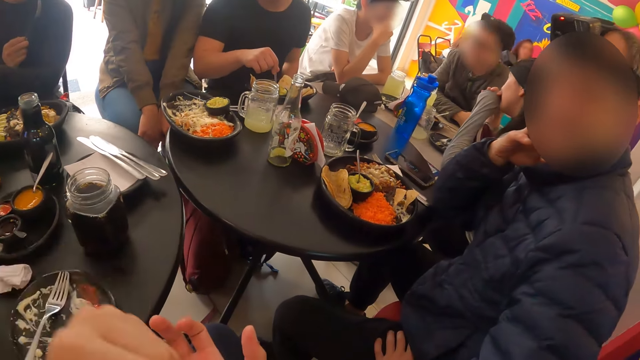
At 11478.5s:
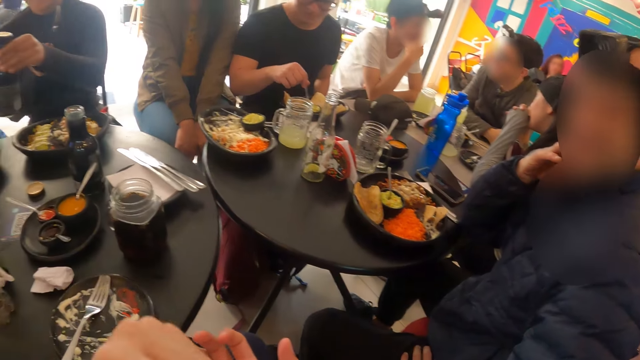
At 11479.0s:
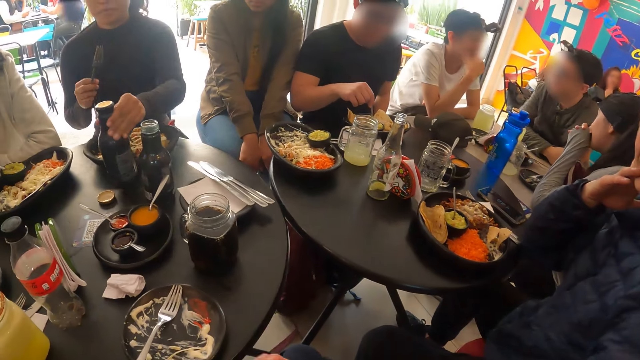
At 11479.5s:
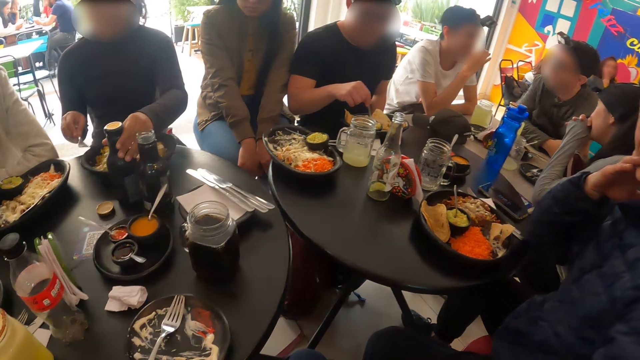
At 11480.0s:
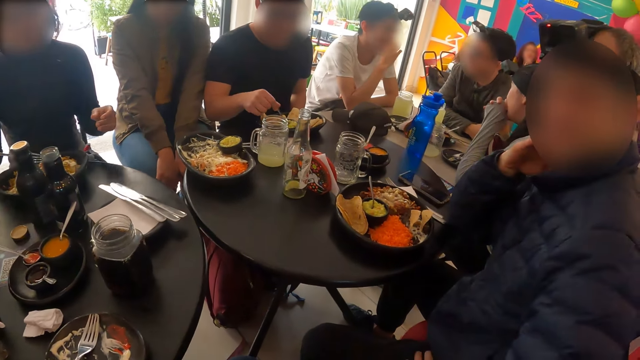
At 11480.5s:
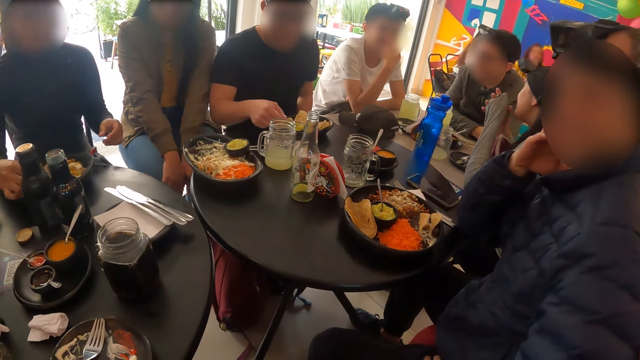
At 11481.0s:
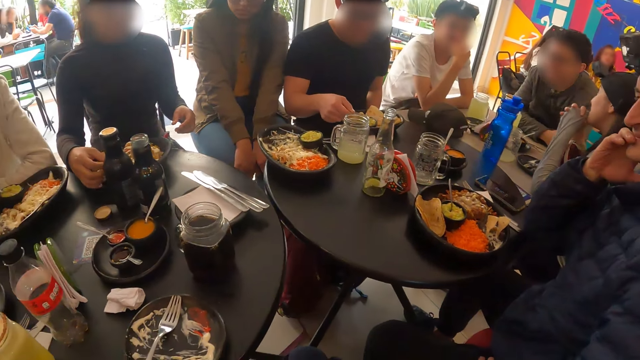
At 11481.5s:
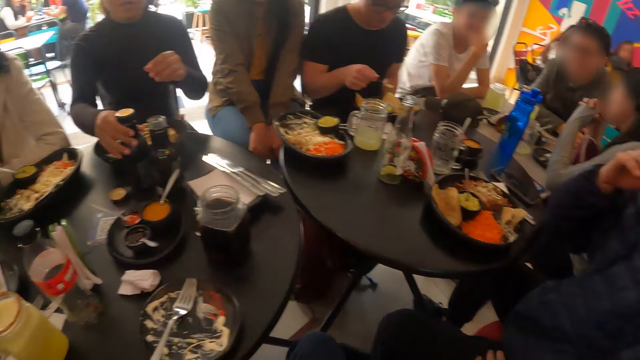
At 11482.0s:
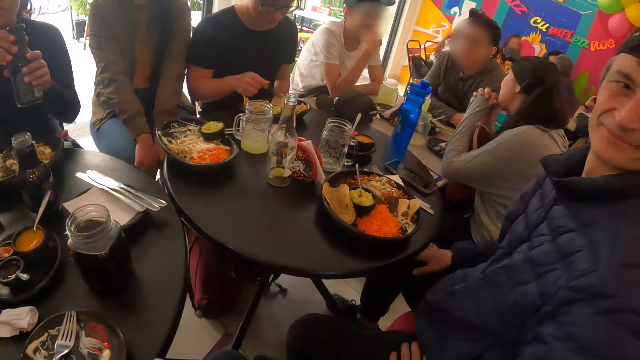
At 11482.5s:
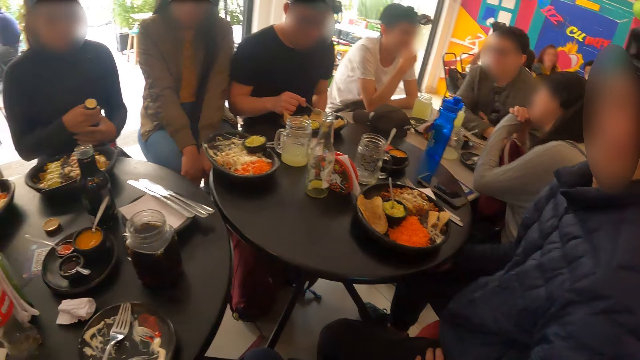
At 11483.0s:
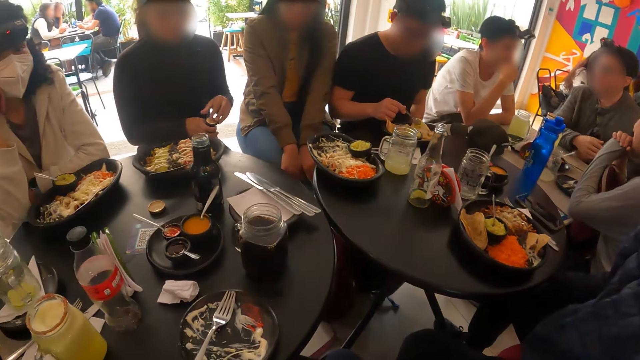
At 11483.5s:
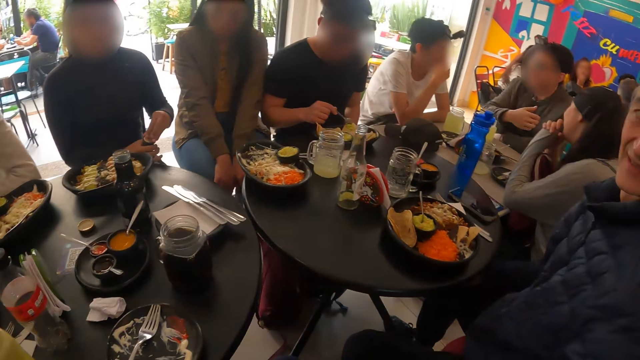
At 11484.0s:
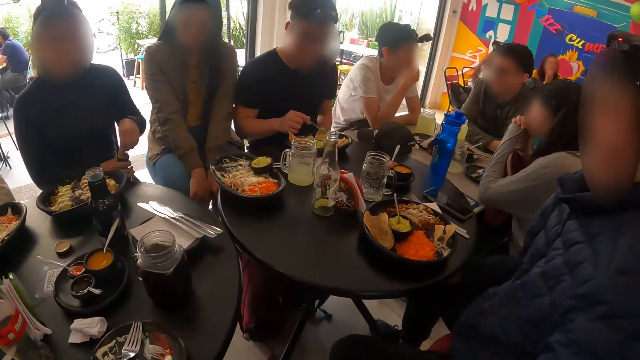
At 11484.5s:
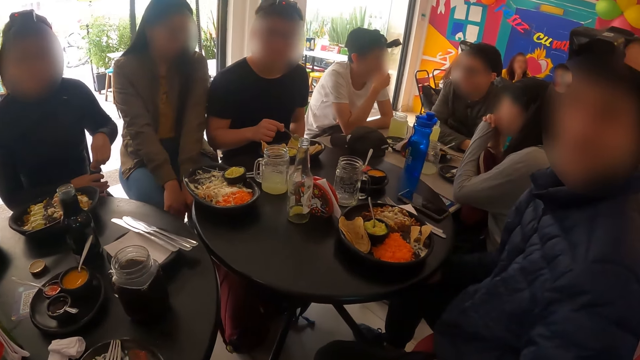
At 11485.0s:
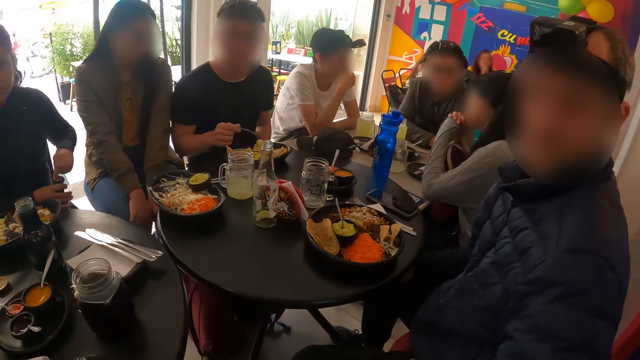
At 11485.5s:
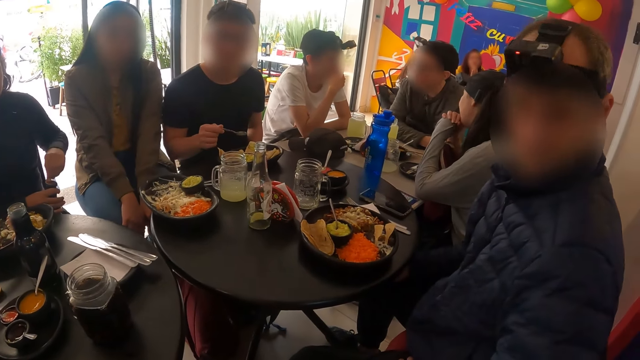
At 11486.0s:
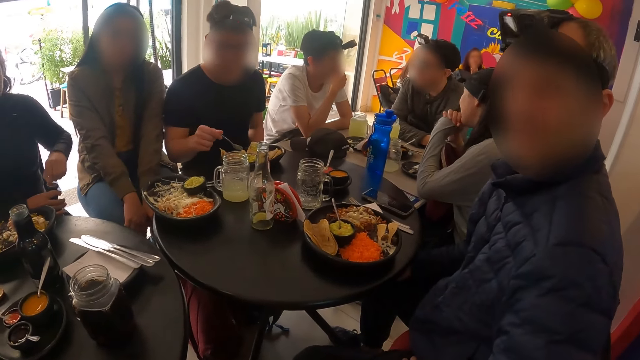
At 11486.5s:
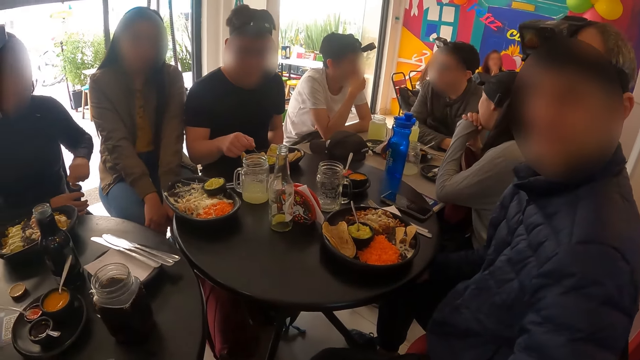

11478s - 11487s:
The woman picks the black bottle from the table with her left hand. The woman places the black bottle on the table with her left hand. The woman places the fork in her right hand on the plate of vegetables. The woman picks the black bottle from the table with her right hand. The woman touches the bottle with both hands. The woman opens the black bottle with her left hand.

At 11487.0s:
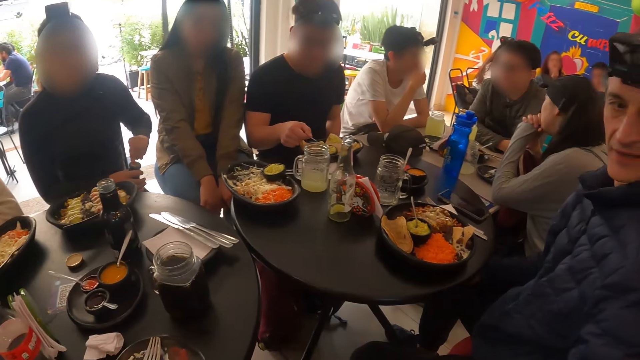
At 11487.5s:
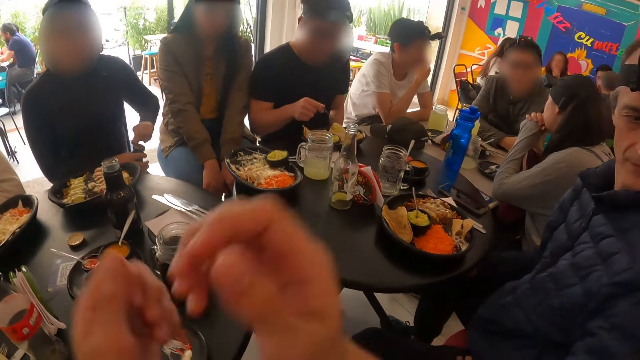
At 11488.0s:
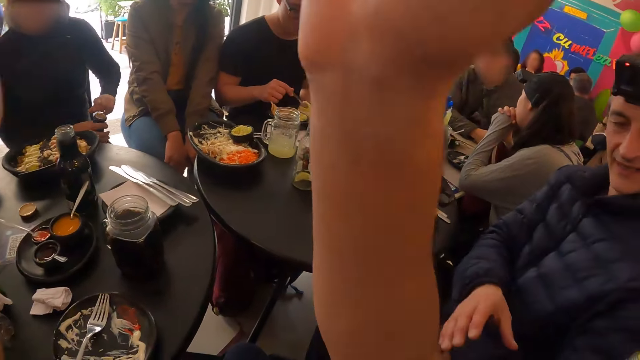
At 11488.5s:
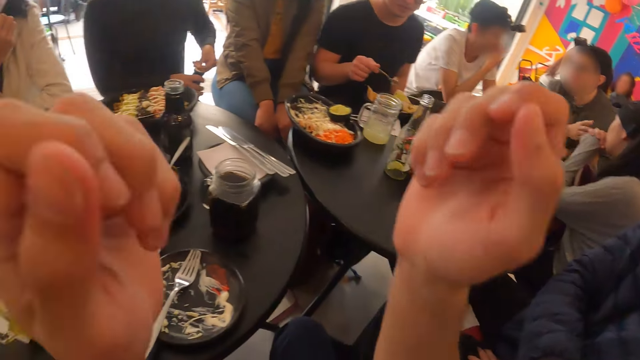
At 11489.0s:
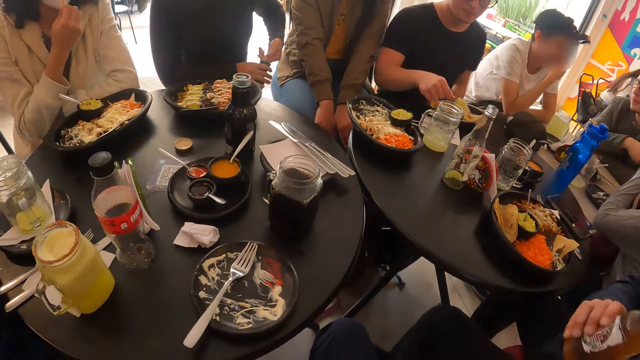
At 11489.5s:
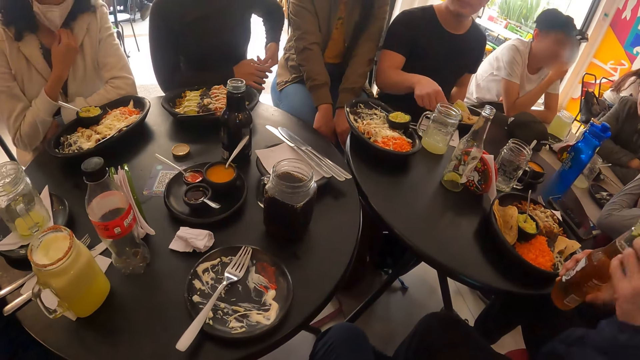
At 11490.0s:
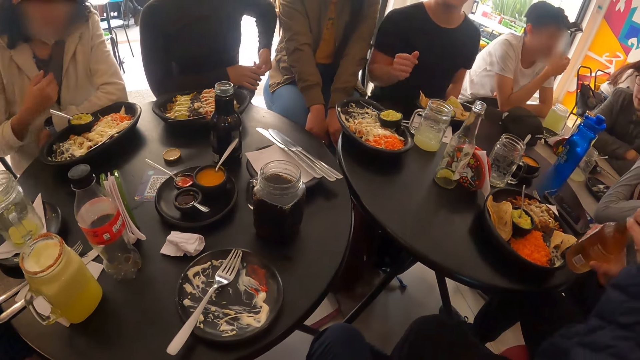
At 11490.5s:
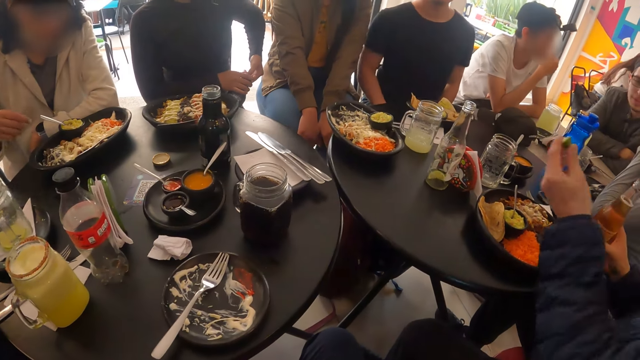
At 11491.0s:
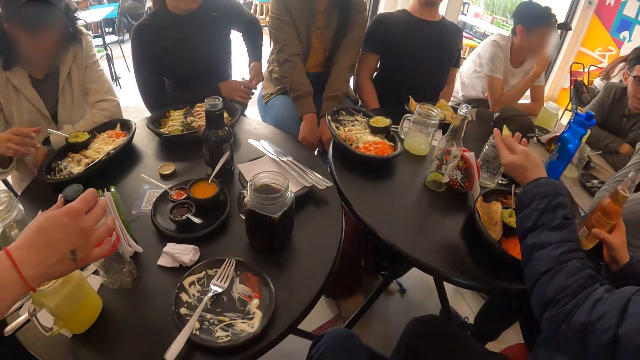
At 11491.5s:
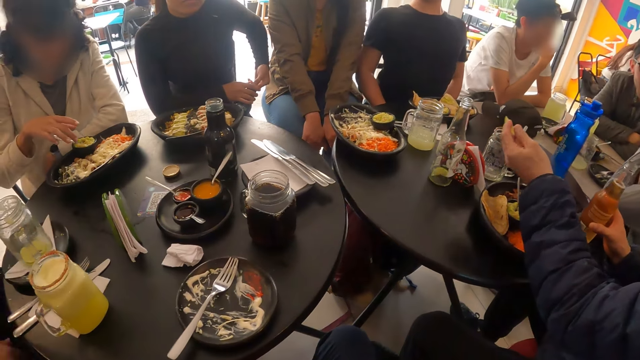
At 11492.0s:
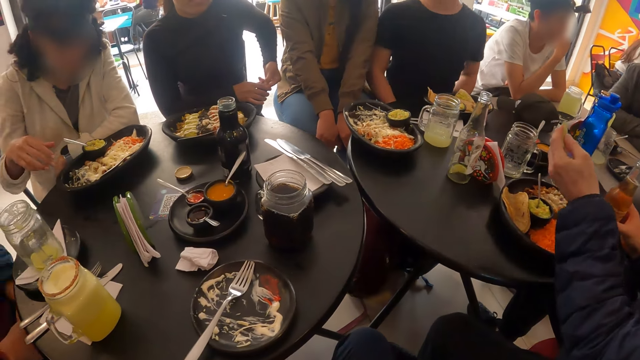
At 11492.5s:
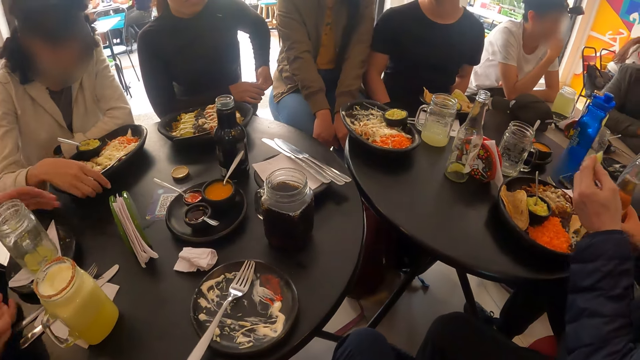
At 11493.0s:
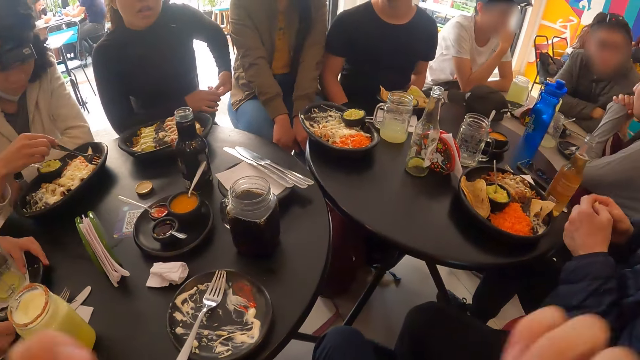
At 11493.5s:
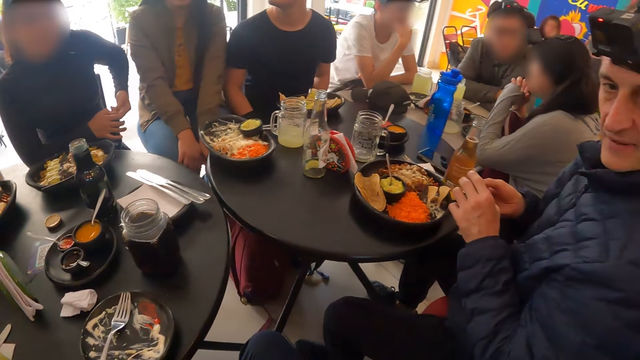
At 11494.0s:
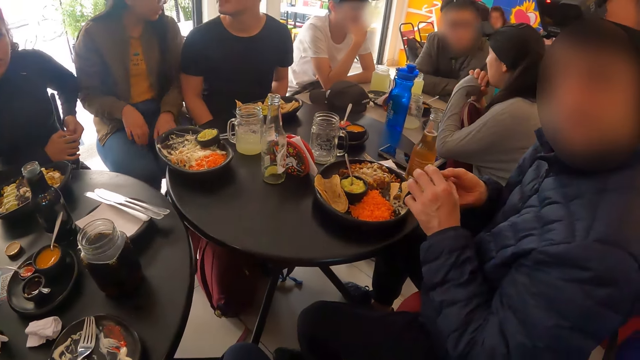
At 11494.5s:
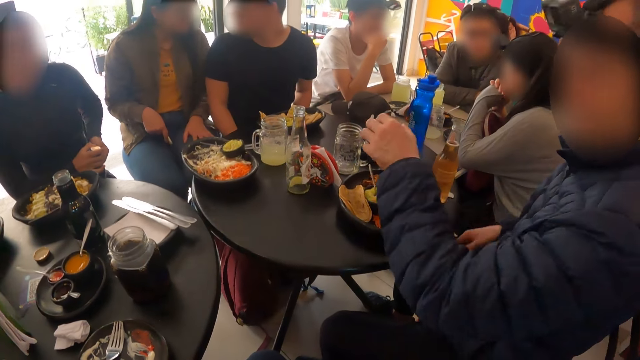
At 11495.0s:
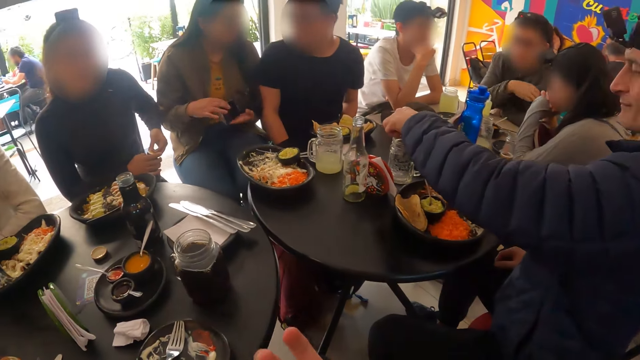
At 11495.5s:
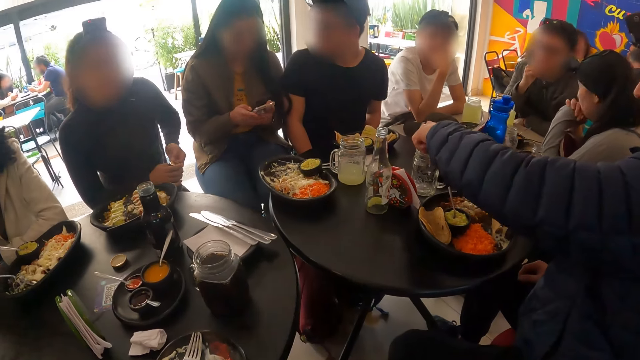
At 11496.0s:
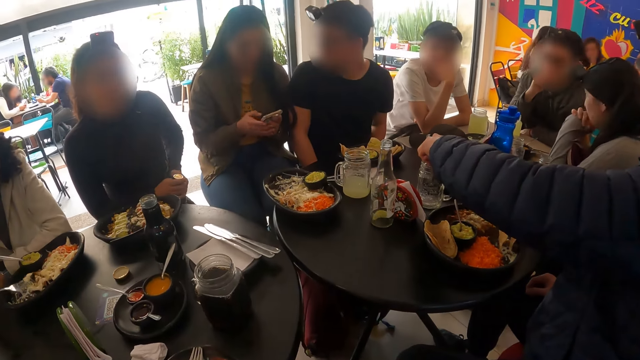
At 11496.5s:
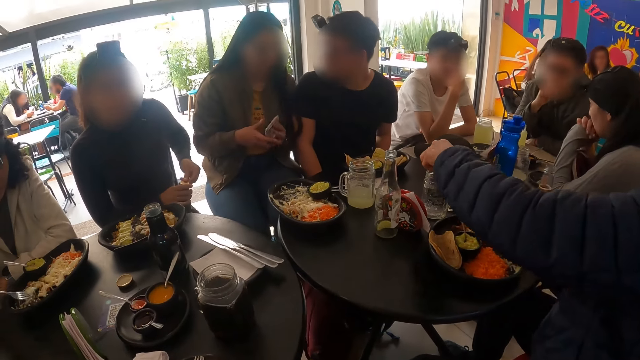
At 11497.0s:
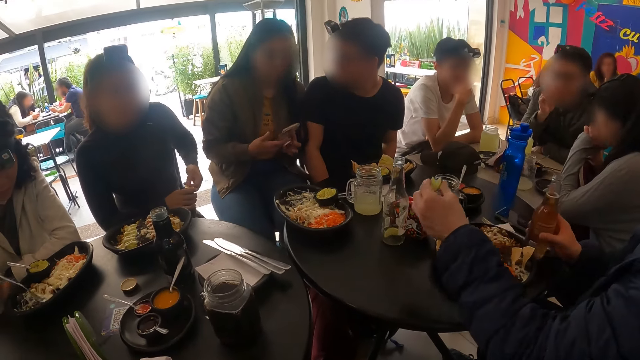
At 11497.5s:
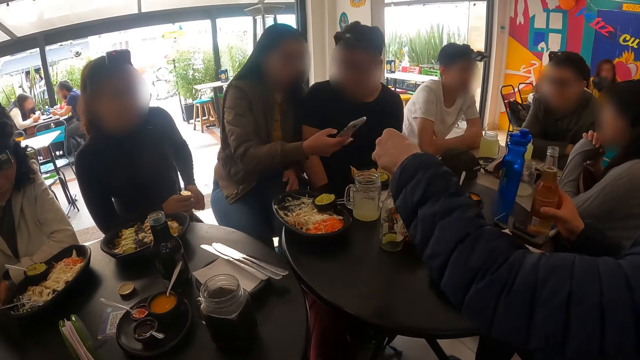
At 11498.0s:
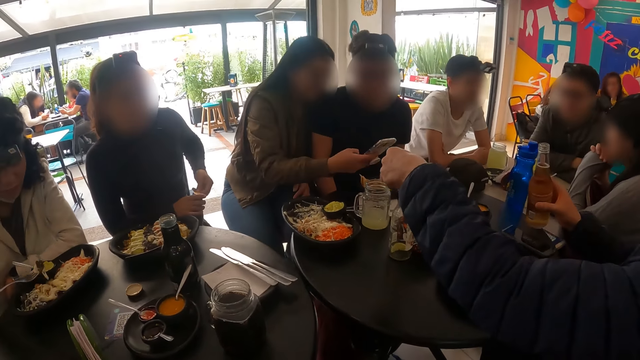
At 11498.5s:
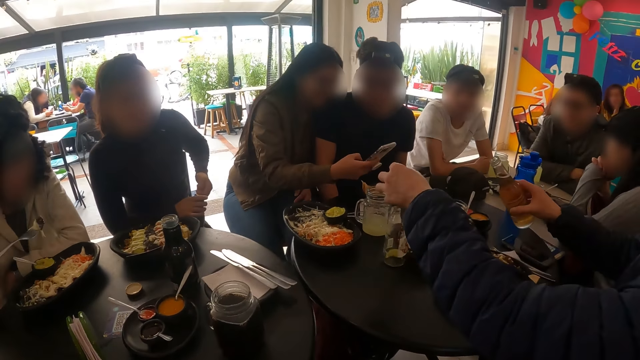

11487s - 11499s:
A woman lowers a face mask on her face with her right hand. A man removes a lime from the top of a bottle of apple juice with his left hand. The man touches the bottle with both hands. Another man picks up an empty bottle from the table with his right hand. The first man places the bottle of apple juice on the table with his right hand. The woman picks up the fork from the plate of salad with her right hand. Another woman picks up the mobile phone from her lap with her right hand. A person touches a plate. The first man squeezes the lime into an empty glass jar on the table with his left hand. The other woman operates the mobile phone with her right hand. The first man picks up the bottle of apple juice from the table with his right hand. He puts the lime into an empty bottle on the table with his left hand. The first woman eats from the plate of salad with the fork in her right hand.
